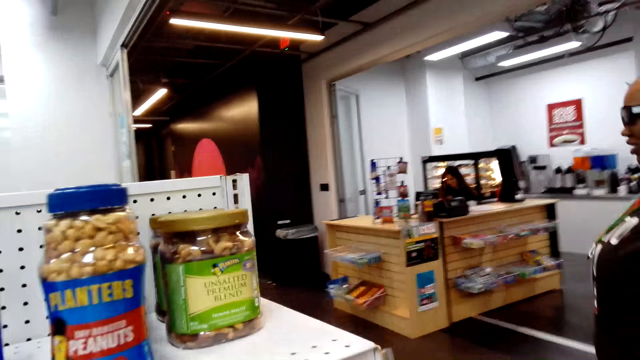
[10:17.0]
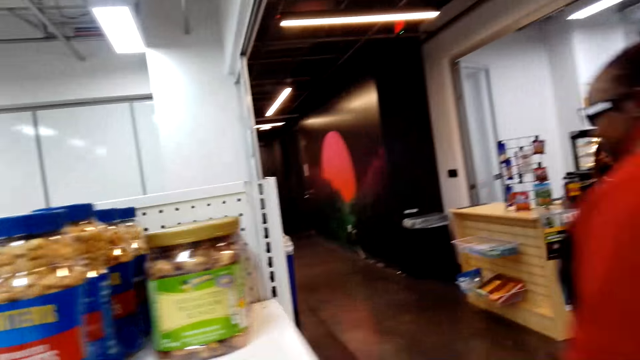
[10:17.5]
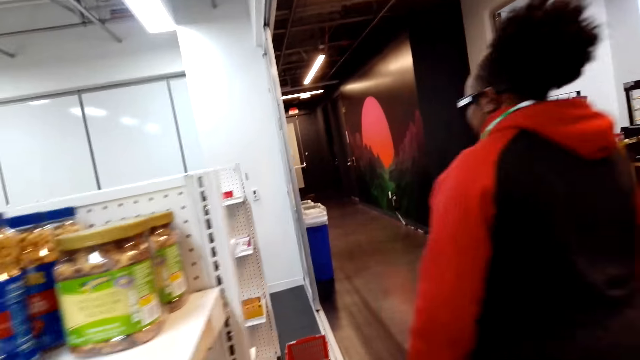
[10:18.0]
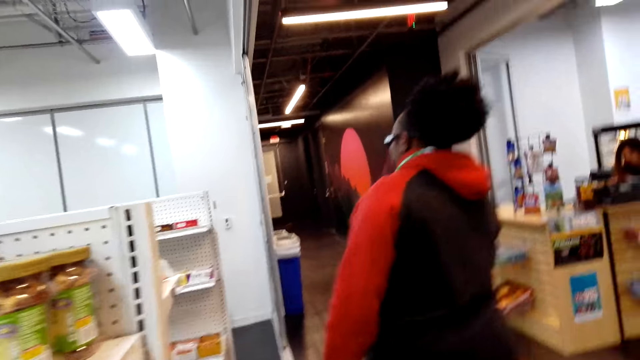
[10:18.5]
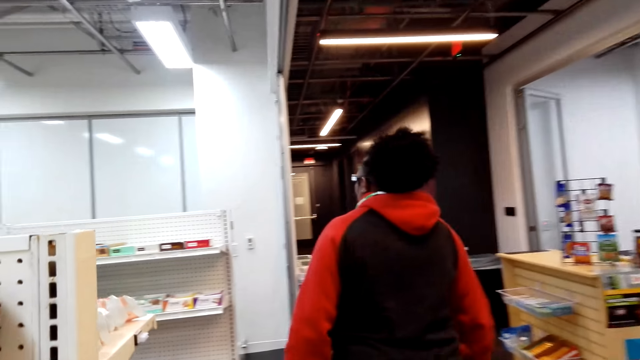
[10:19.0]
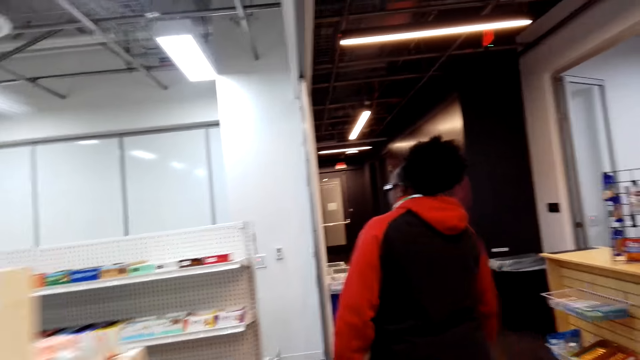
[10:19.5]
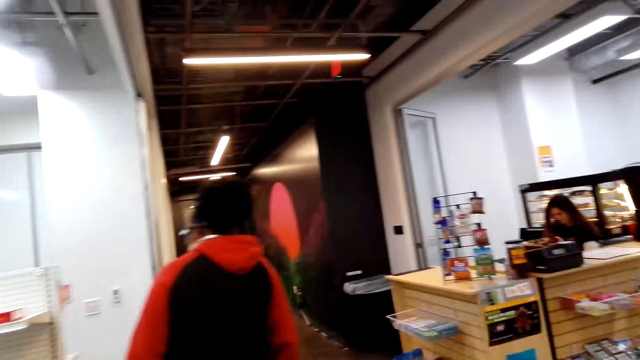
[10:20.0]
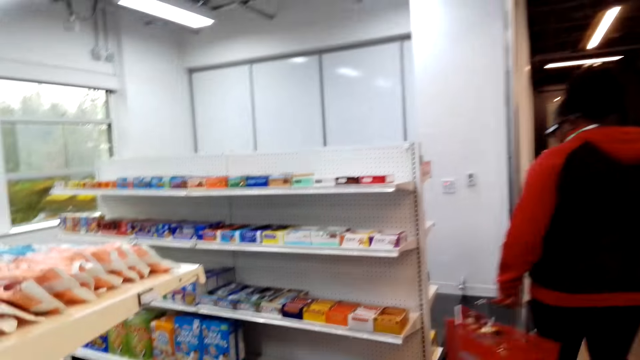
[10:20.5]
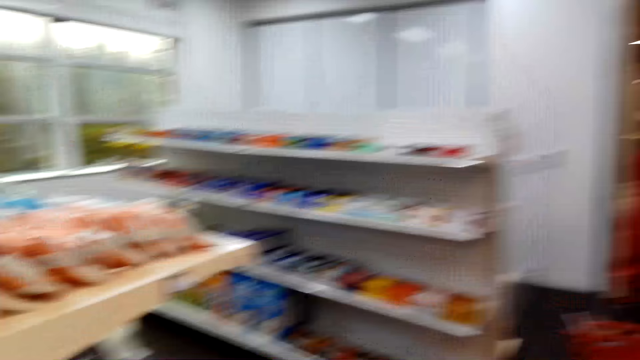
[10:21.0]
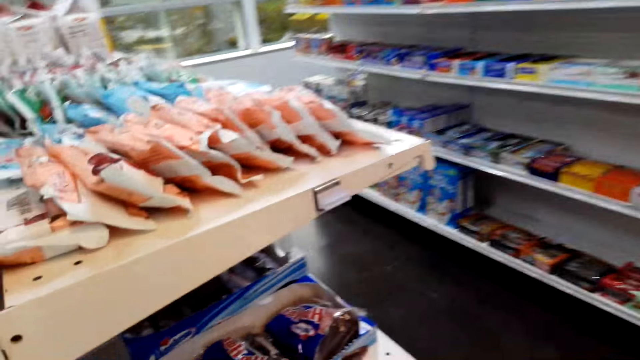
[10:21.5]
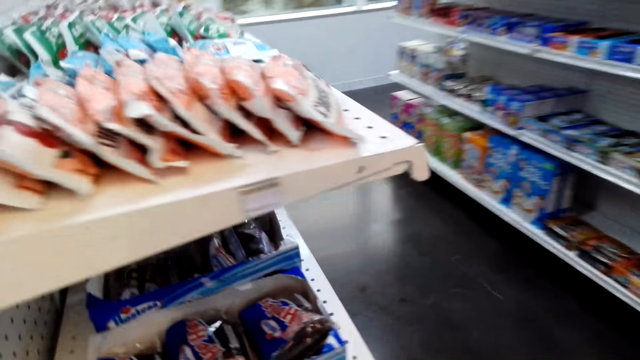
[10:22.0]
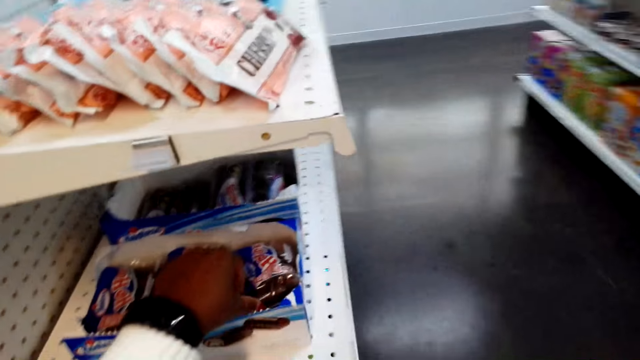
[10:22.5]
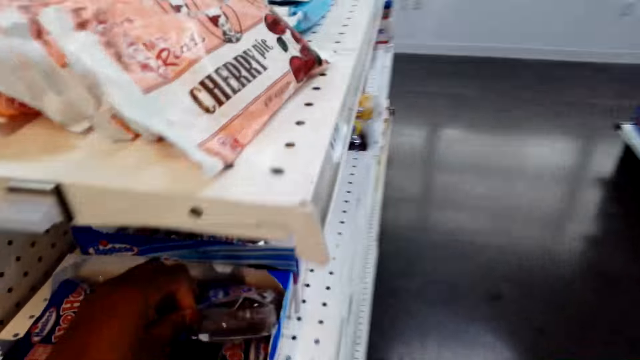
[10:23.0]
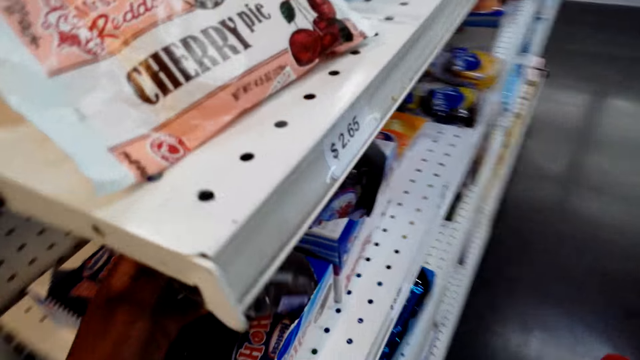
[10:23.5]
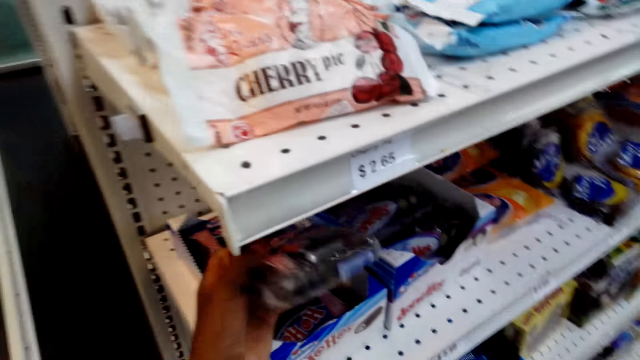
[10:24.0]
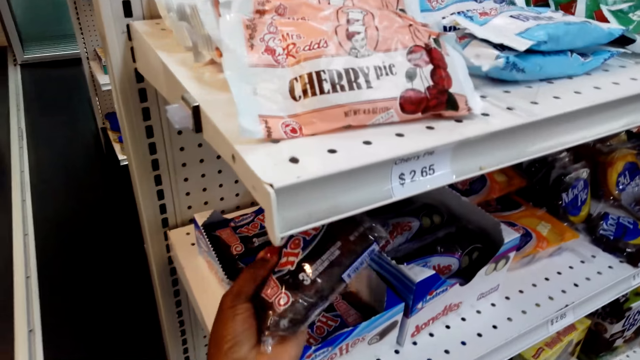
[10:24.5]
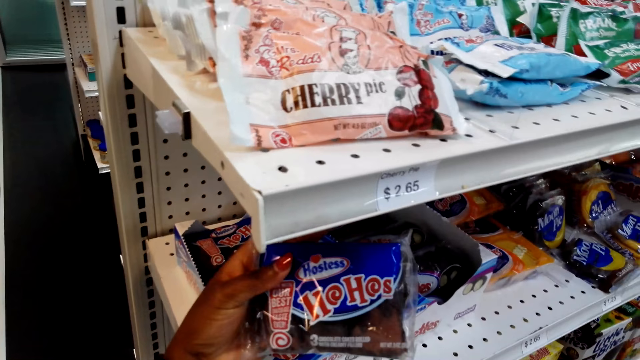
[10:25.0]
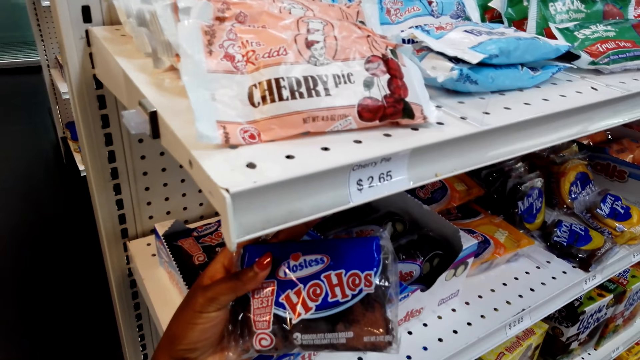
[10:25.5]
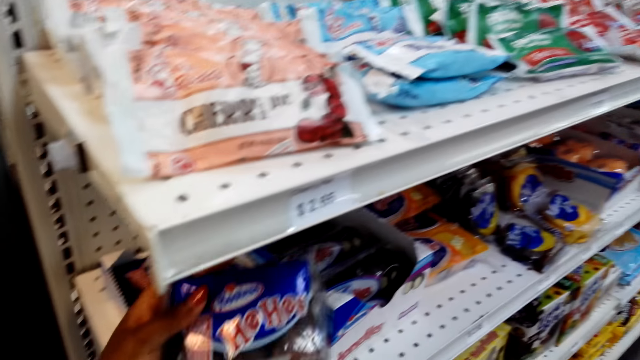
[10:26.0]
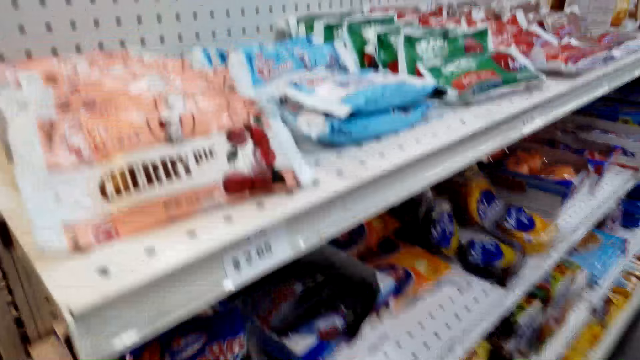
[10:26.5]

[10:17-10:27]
The camera wearer walks around the store. A woman walks around the store. The camera wearer looks at goods on the shelf. They pick up a packet of cakes.

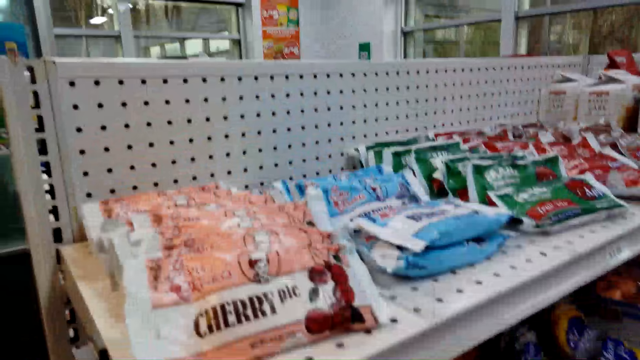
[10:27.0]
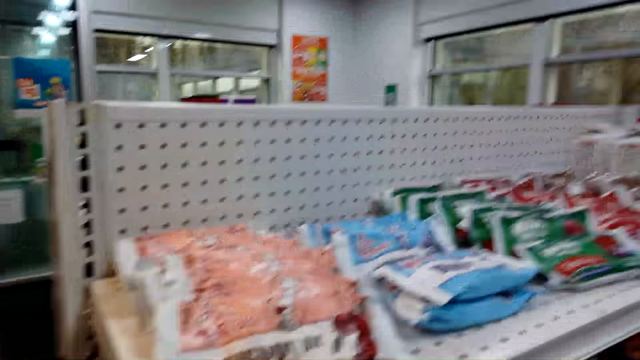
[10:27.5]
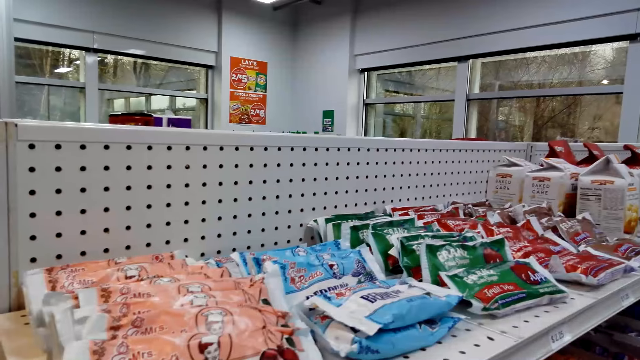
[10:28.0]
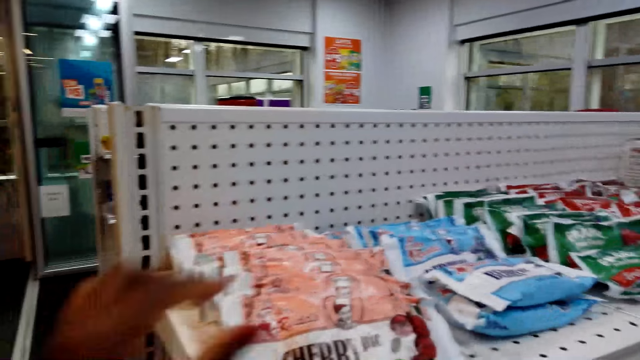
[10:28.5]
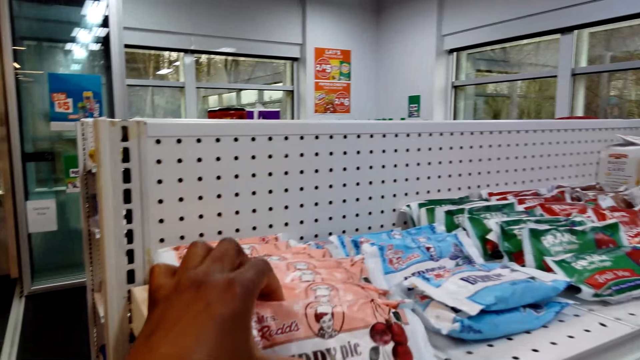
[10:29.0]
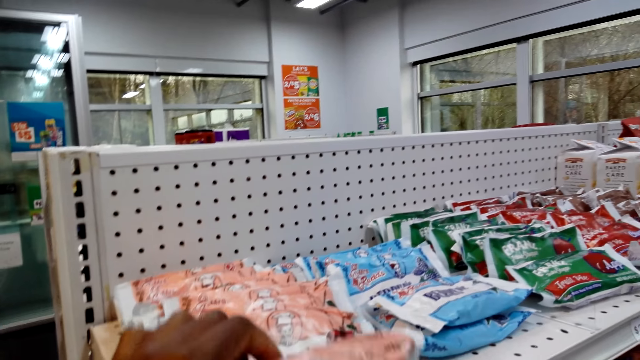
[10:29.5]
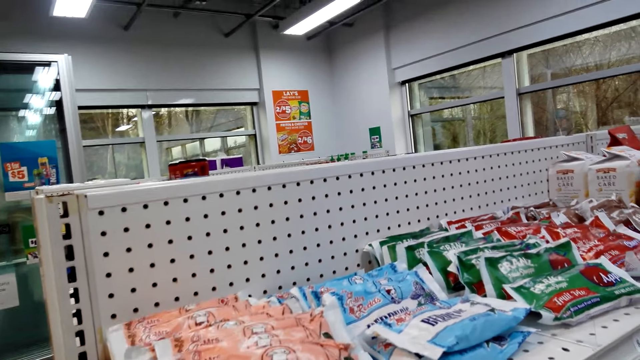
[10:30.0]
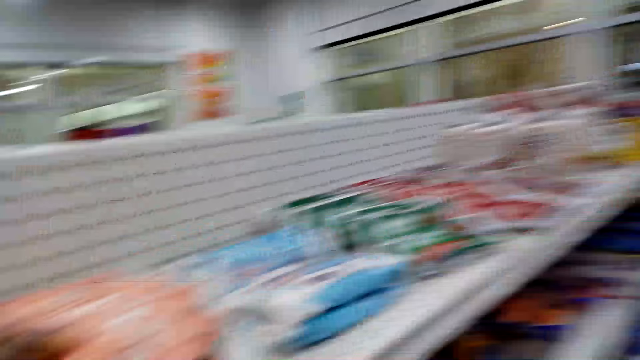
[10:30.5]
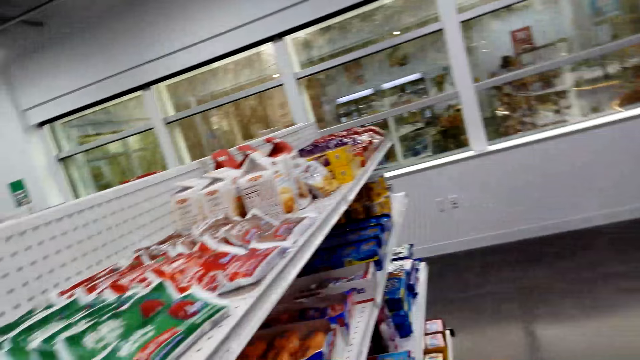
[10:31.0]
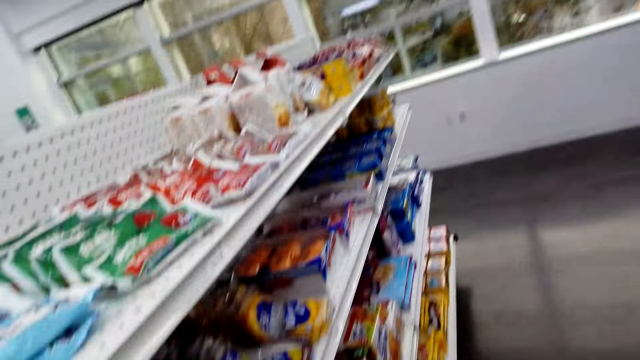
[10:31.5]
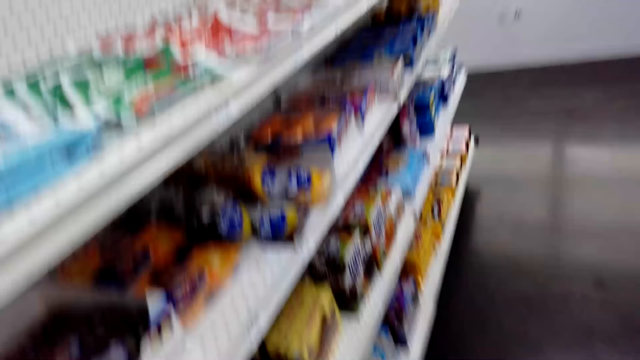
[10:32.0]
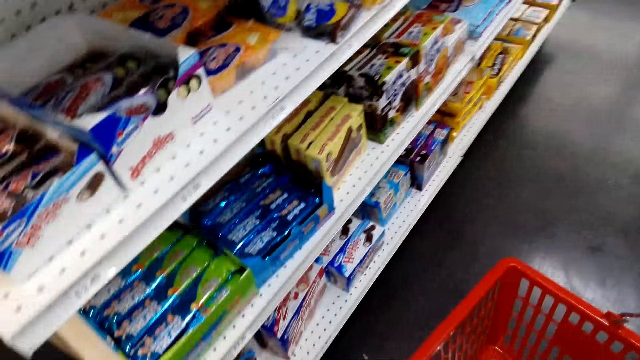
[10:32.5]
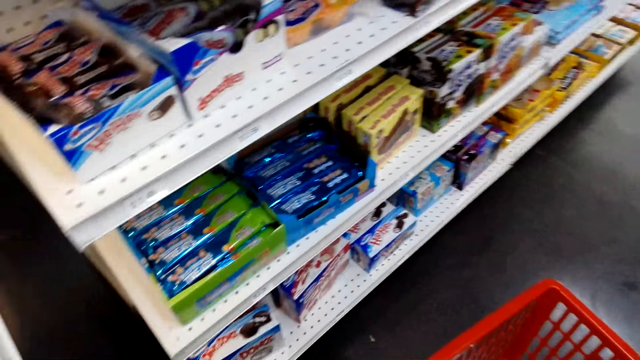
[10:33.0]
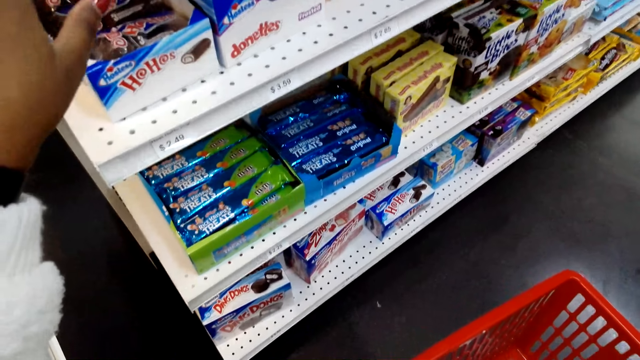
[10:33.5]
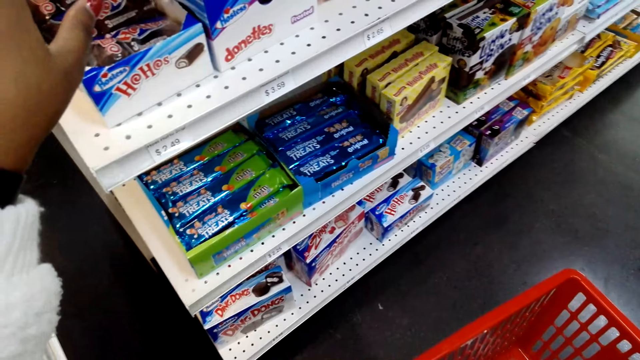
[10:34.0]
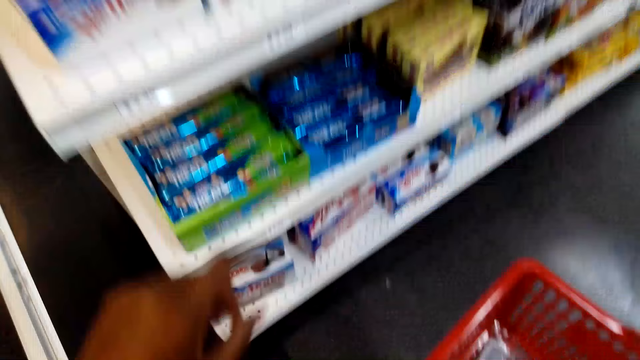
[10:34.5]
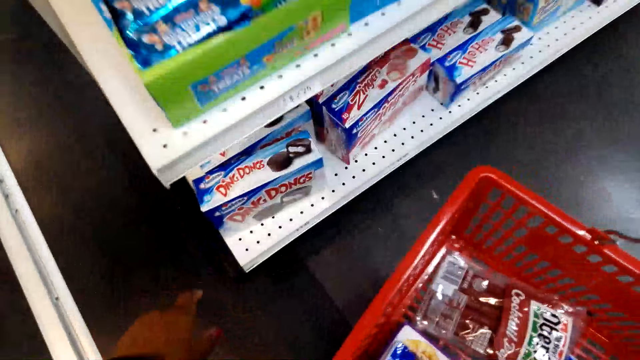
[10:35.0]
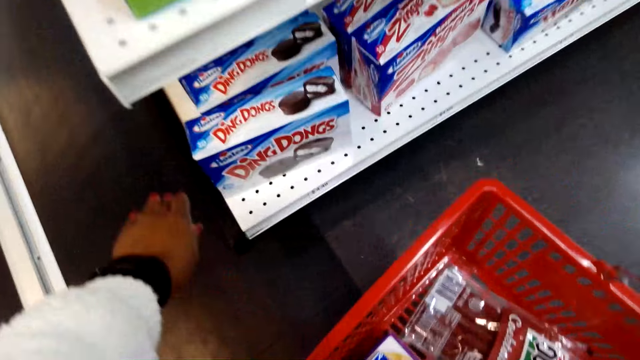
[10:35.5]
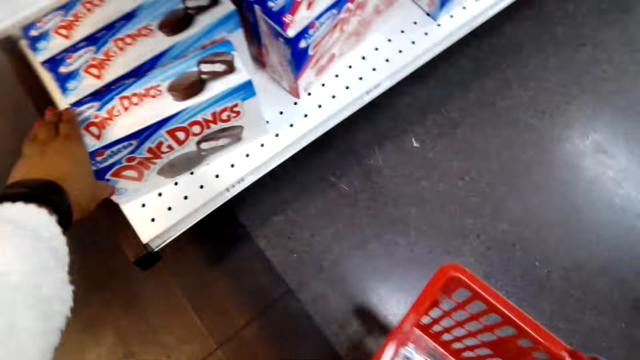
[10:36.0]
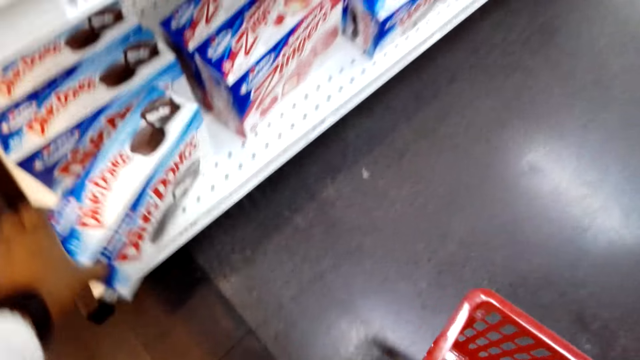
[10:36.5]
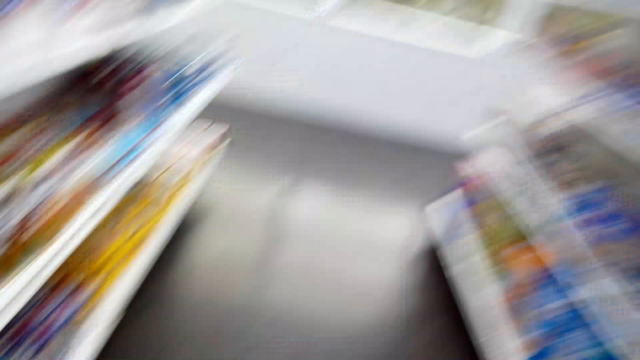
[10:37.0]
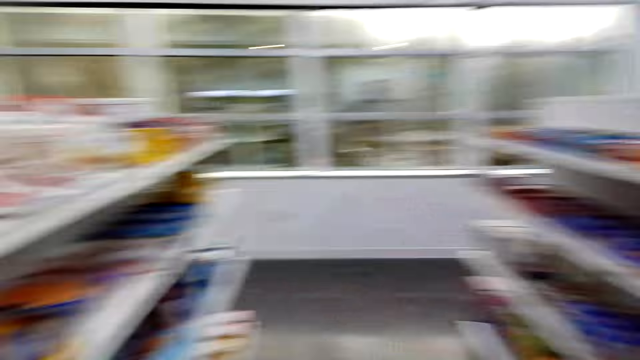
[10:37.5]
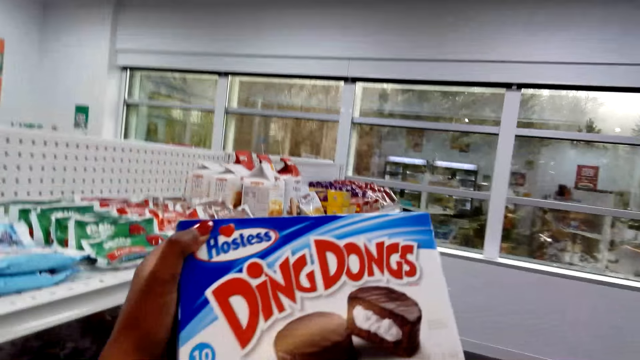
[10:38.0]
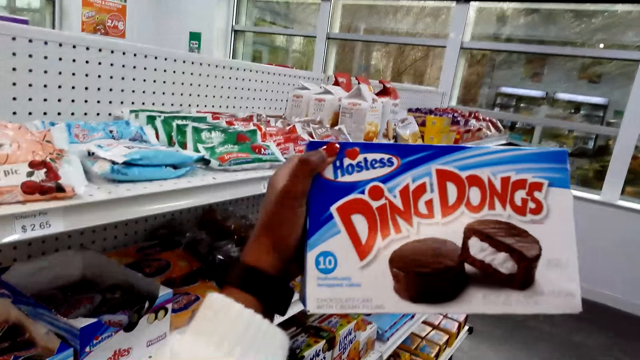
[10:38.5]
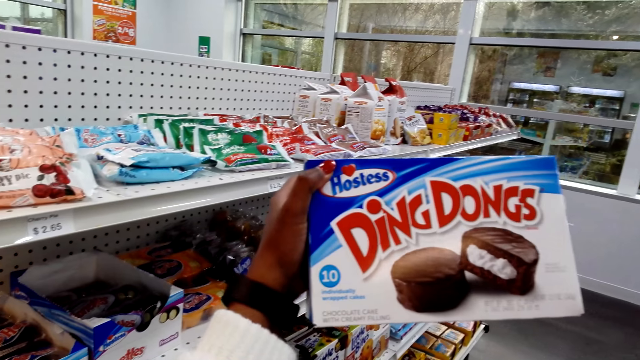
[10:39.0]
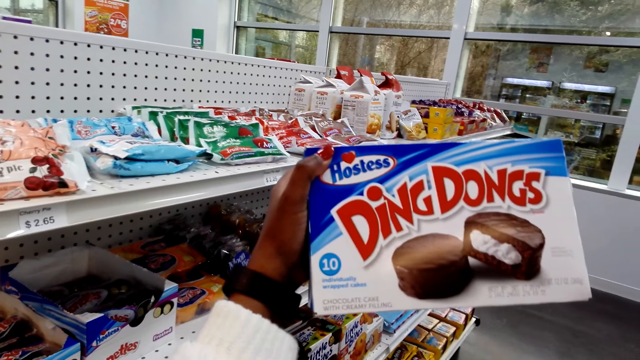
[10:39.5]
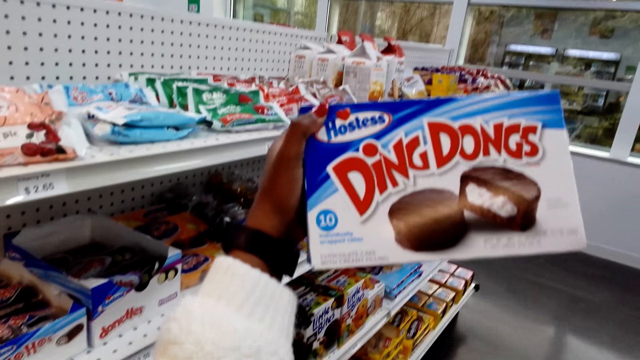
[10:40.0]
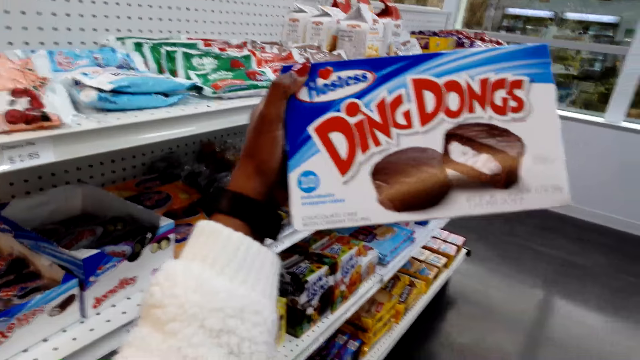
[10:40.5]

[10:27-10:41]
The camera wearer holds a sachet of pie. They pick up a box of cake or ding dongs from the shelf. They look at the ding dongs. They lift the box of cake.
